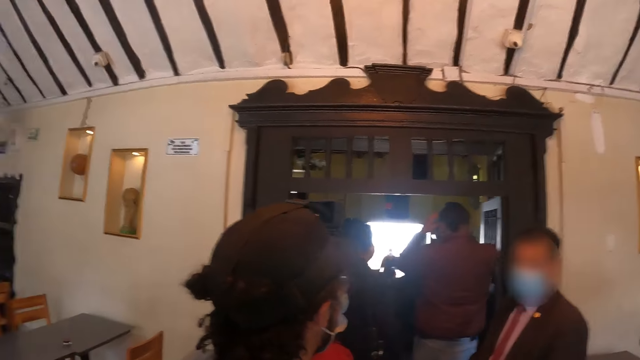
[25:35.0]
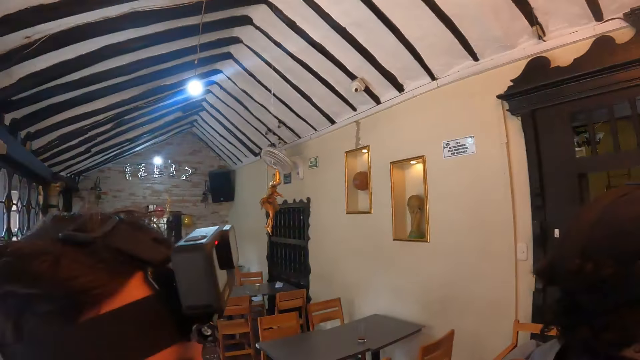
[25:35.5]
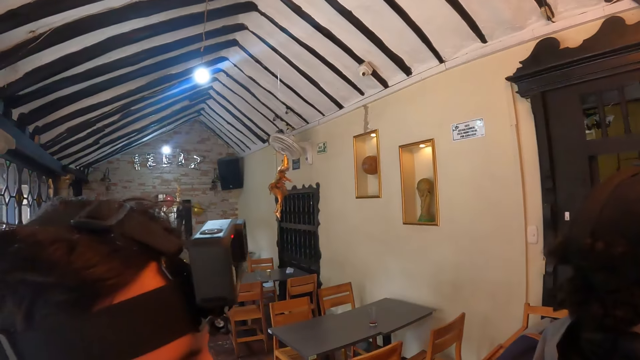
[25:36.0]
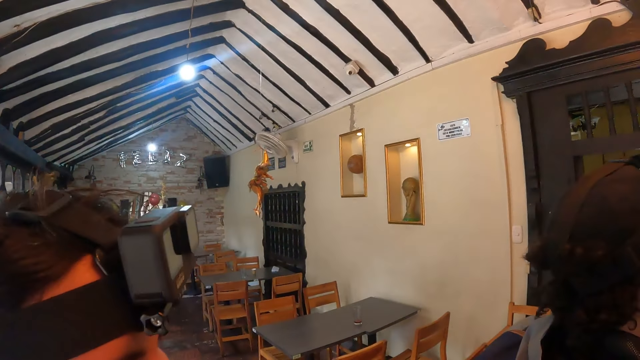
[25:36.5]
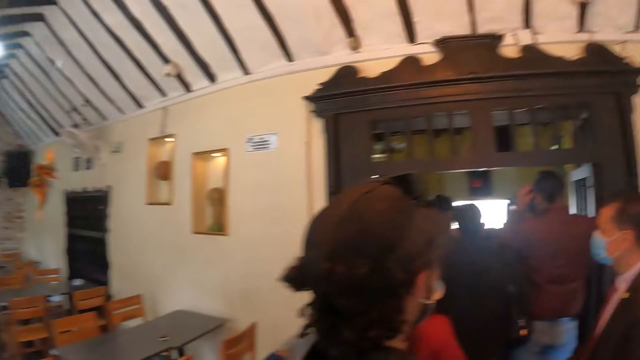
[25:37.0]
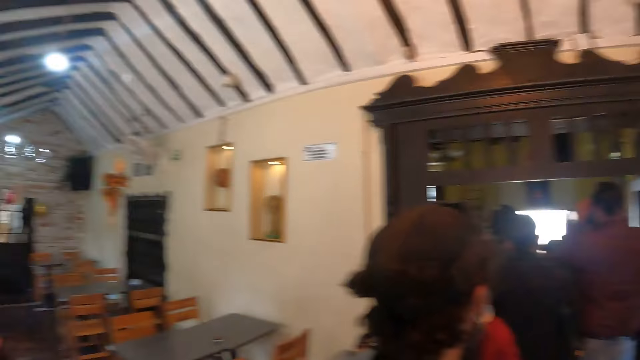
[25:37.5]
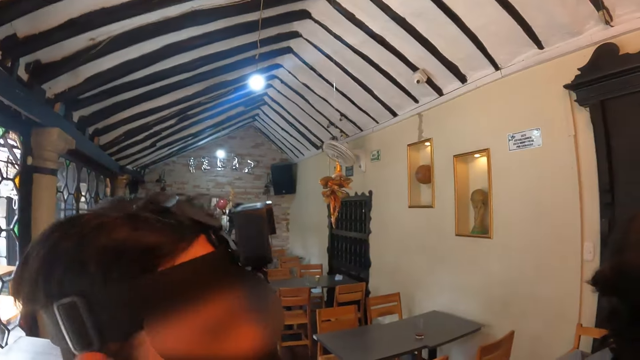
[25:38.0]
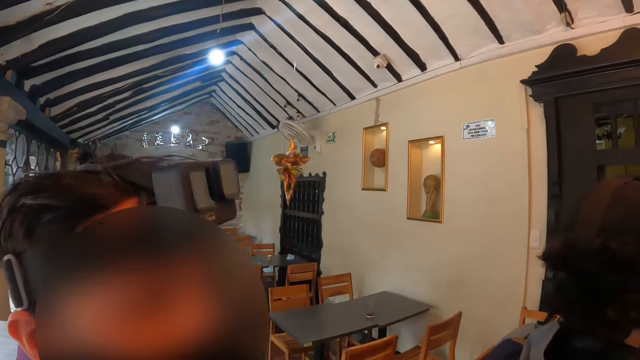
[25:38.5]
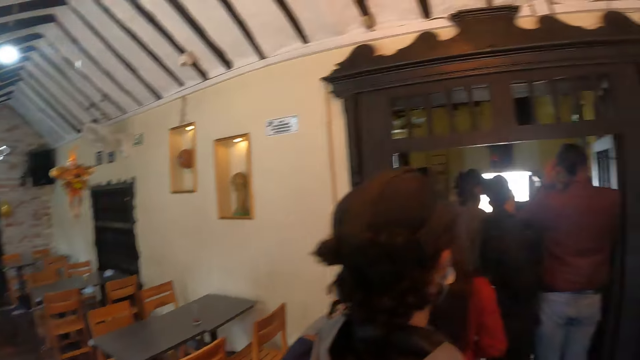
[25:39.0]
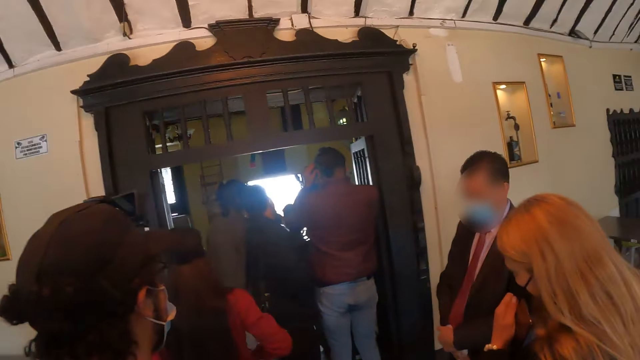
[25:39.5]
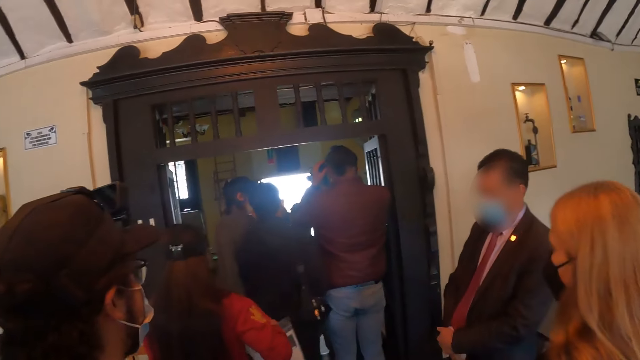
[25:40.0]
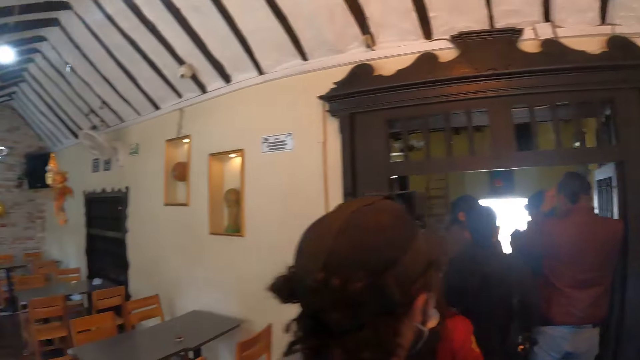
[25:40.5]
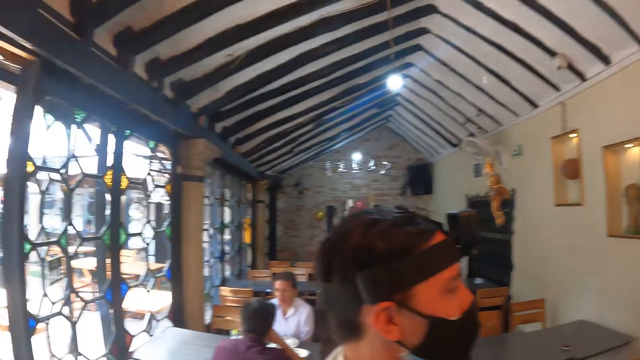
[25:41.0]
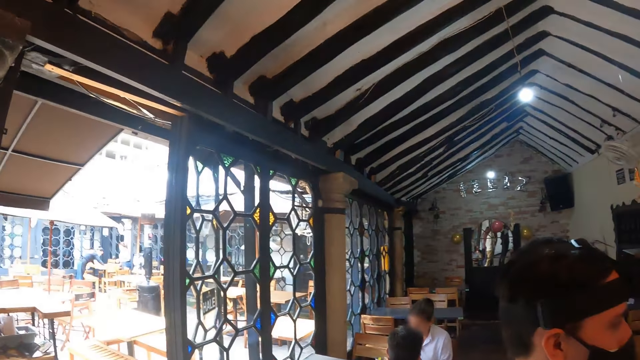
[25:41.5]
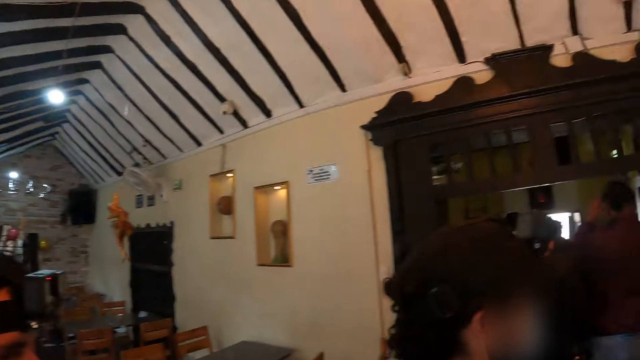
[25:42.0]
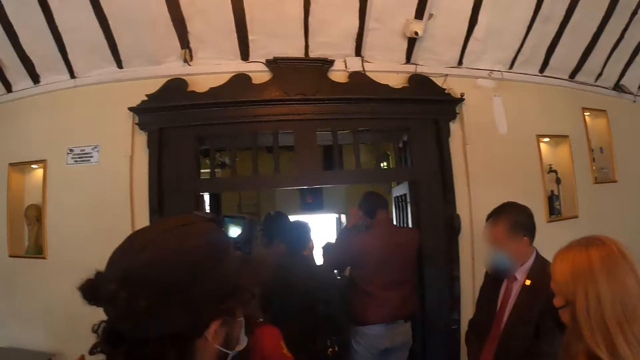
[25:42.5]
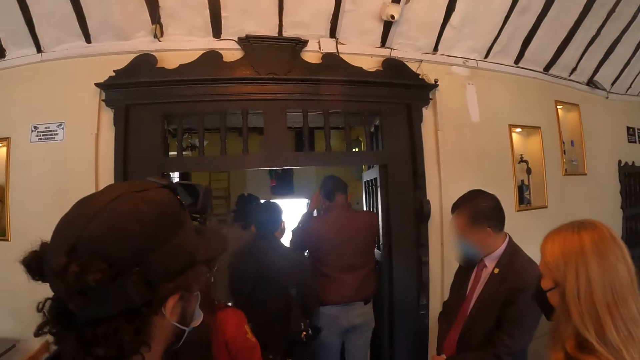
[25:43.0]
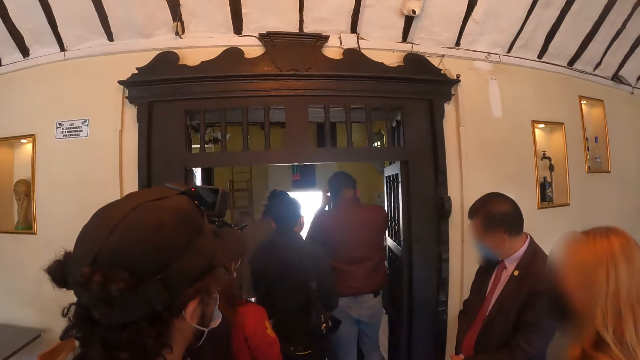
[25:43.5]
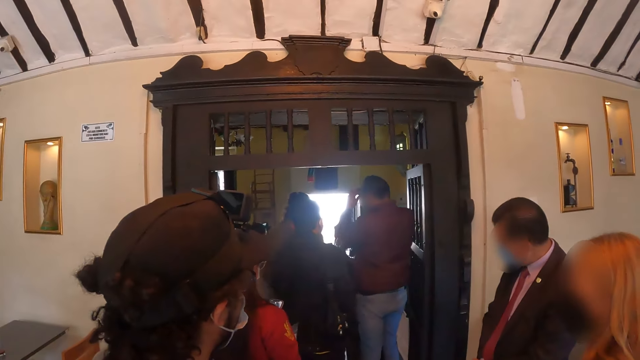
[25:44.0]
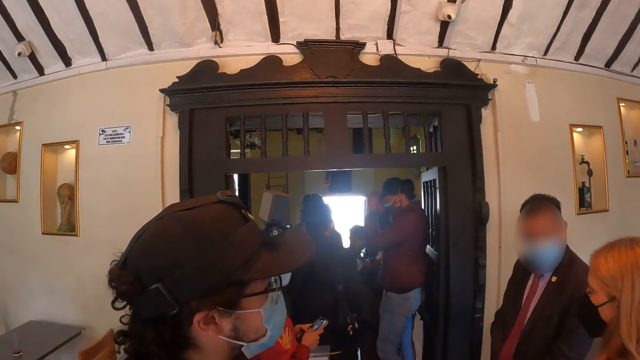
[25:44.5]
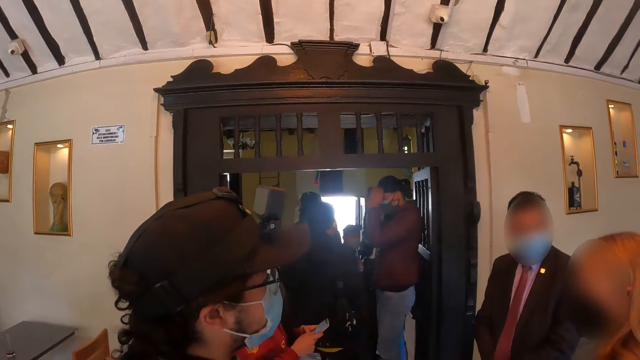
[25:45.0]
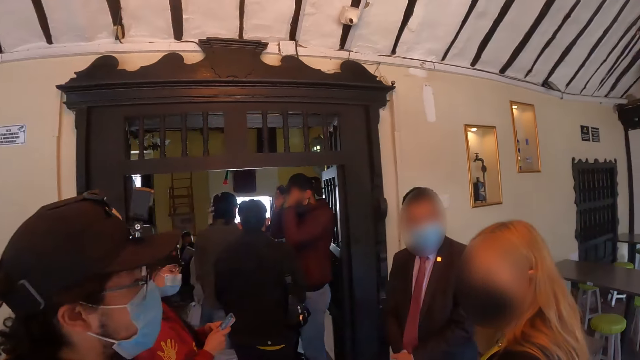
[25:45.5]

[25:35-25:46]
The camera wearer looks around.

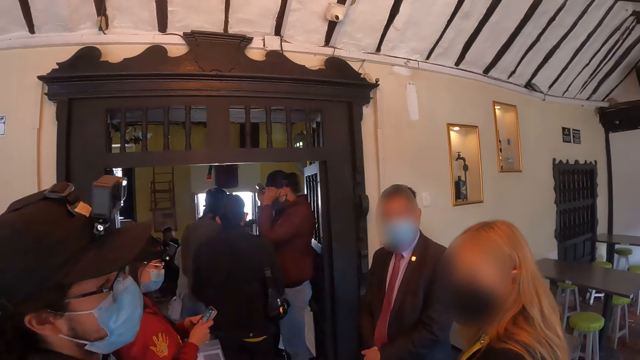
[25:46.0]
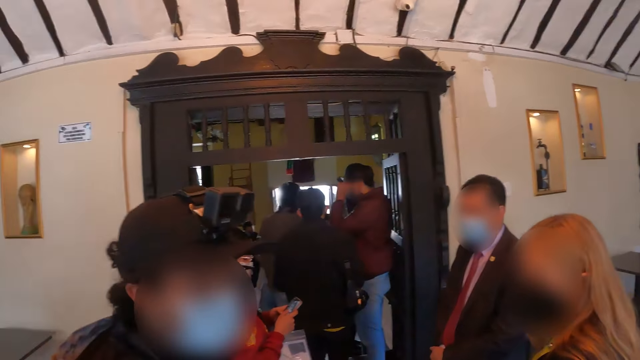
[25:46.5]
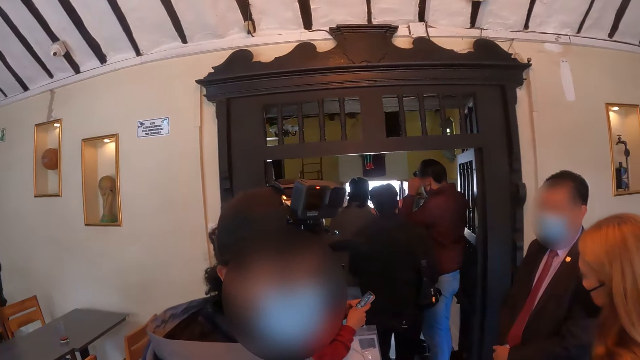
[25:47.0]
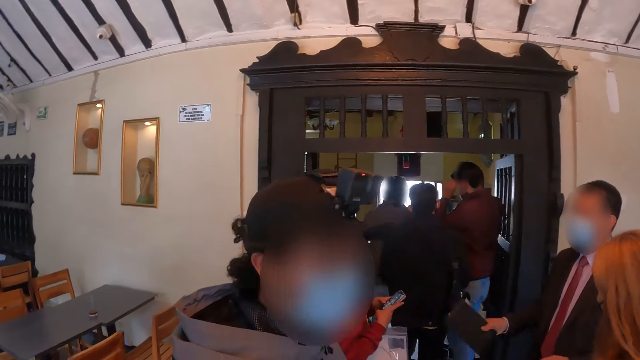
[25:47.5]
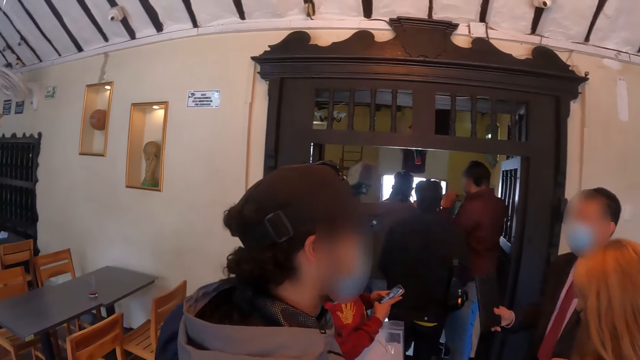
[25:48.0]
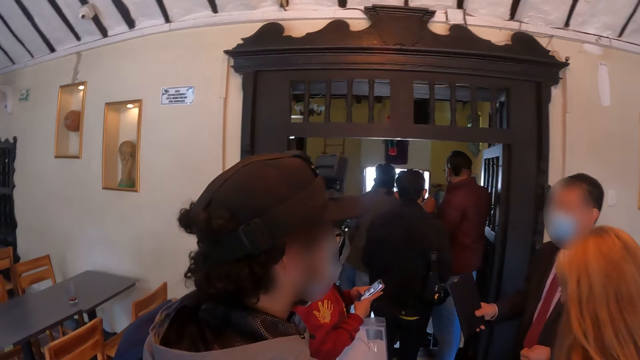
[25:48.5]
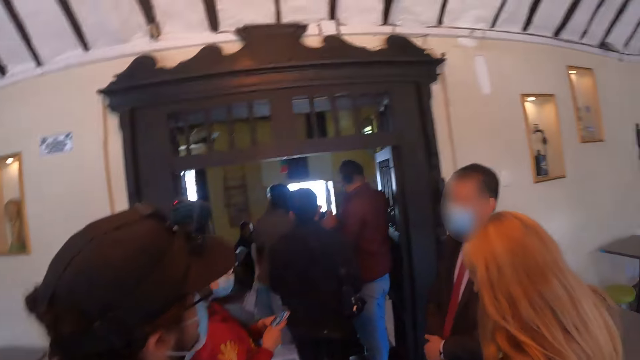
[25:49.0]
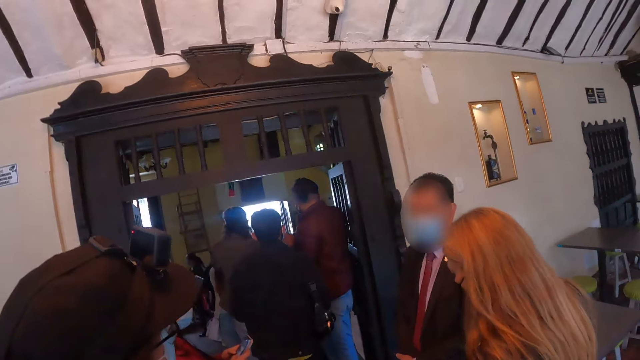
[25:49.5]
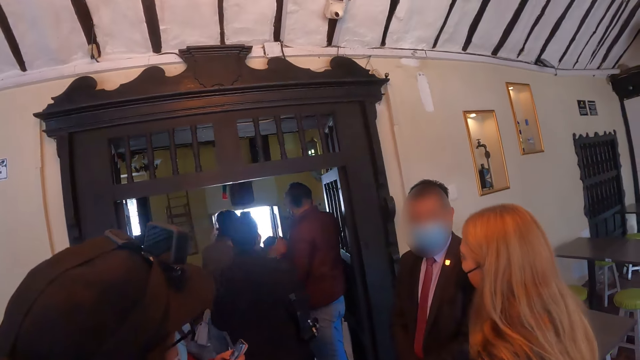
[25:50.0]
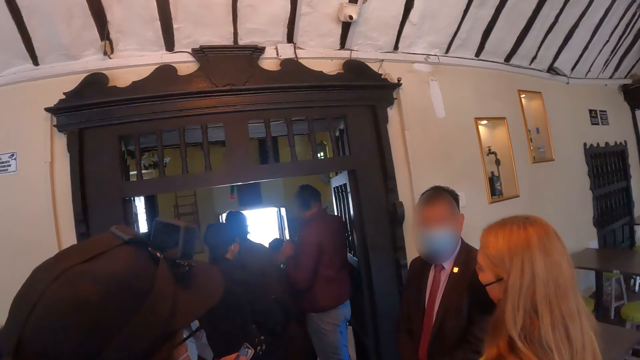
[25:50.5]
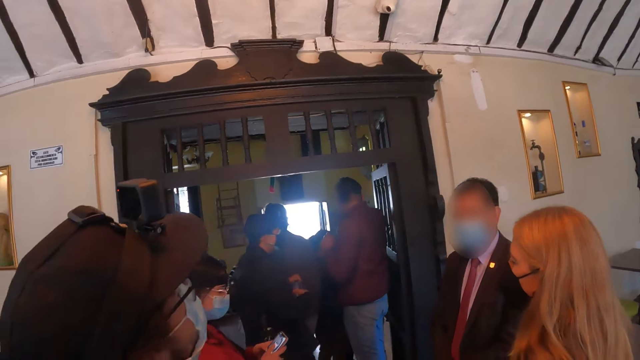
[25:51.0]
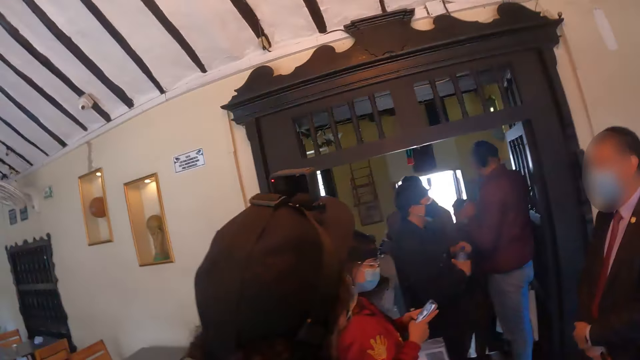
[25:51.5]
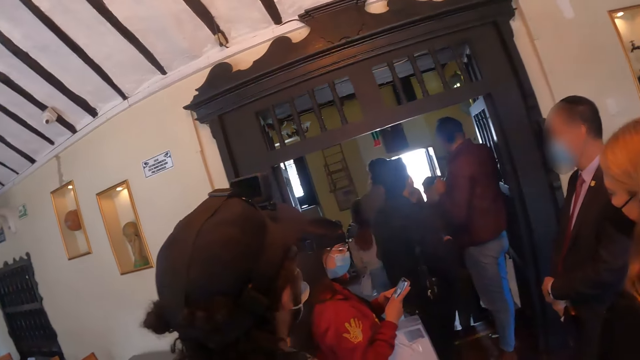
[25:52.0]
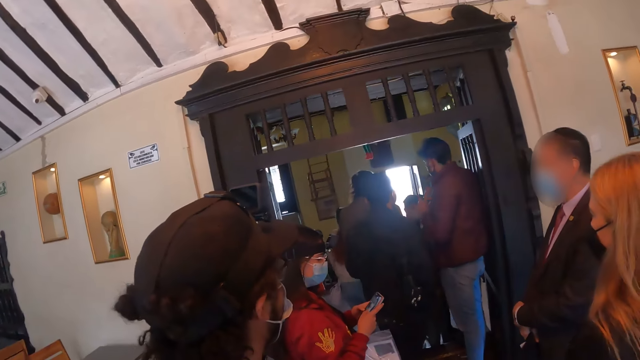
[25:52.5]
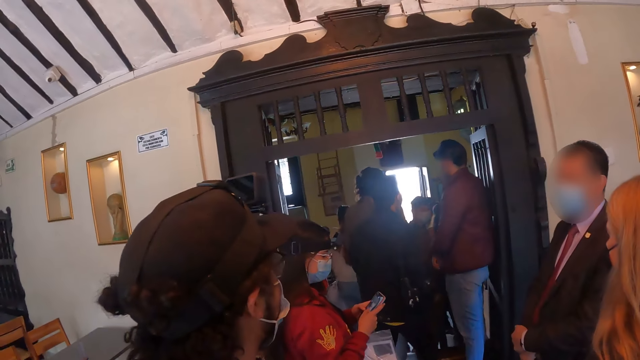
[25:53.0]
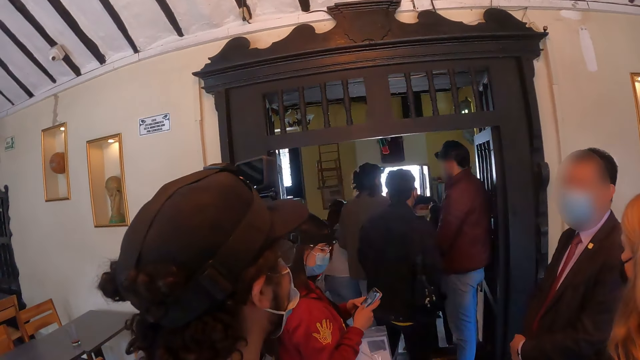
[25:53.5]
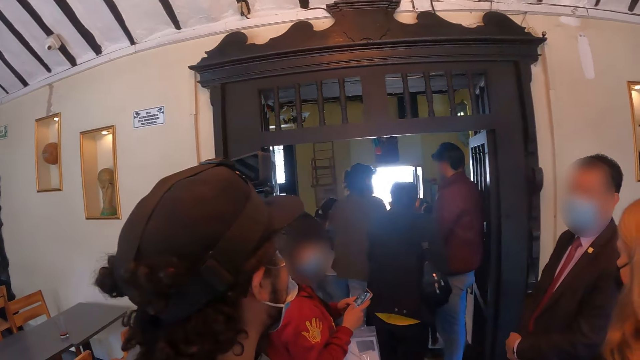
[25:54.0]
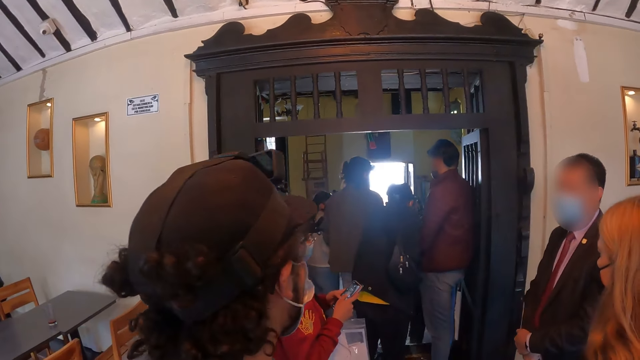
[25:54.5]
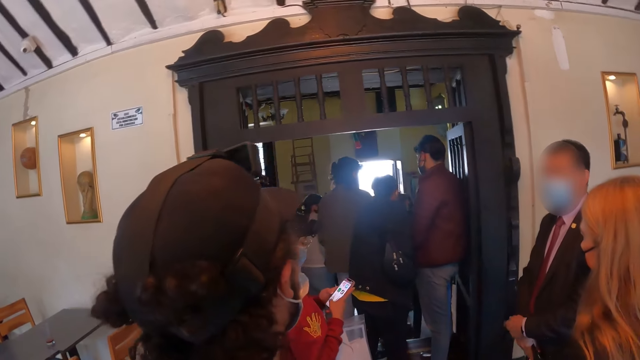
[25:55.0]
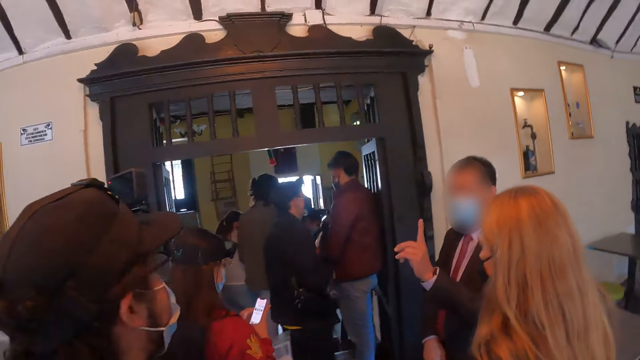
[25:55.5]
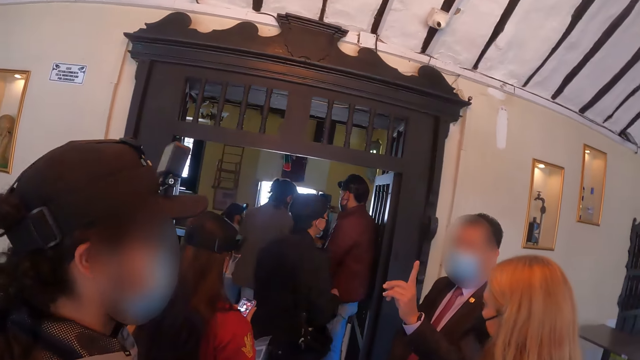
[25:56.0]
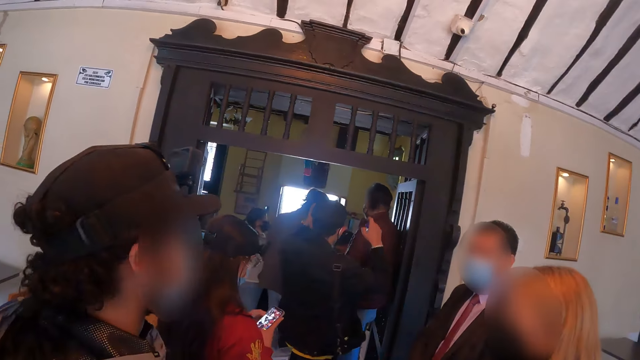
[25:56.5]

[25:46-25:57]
A person moves their hand. The person raises their hand.
